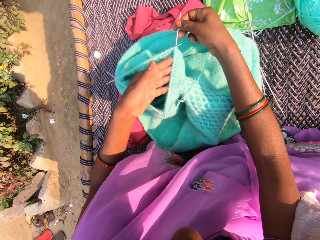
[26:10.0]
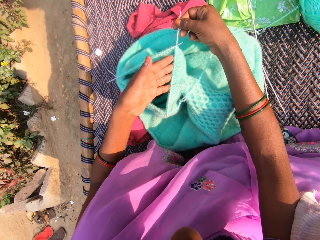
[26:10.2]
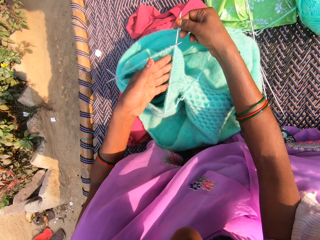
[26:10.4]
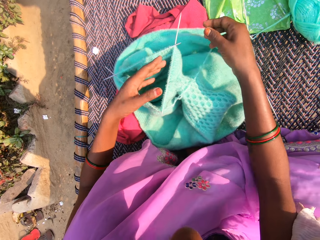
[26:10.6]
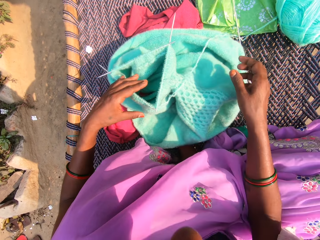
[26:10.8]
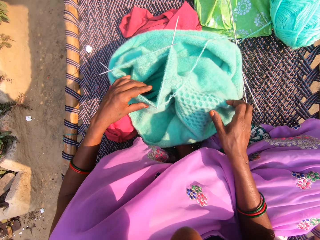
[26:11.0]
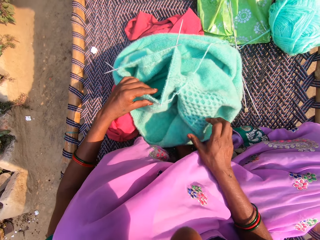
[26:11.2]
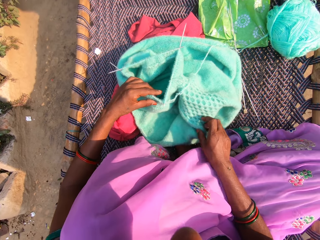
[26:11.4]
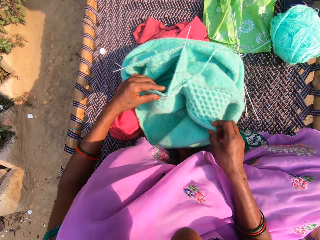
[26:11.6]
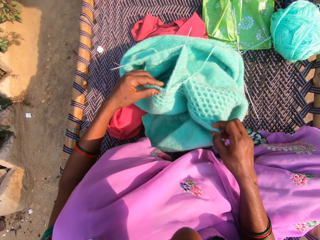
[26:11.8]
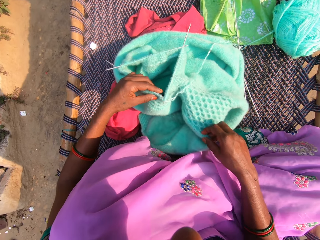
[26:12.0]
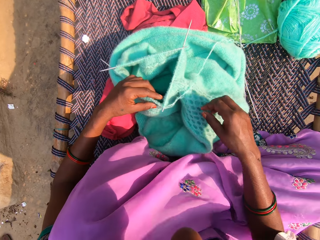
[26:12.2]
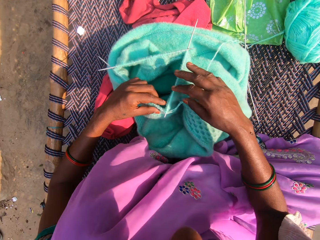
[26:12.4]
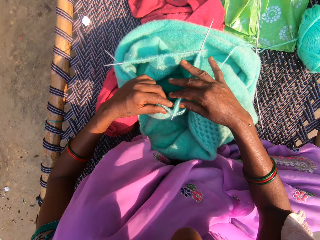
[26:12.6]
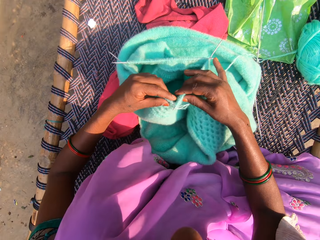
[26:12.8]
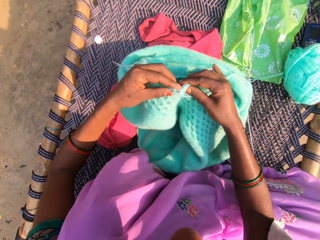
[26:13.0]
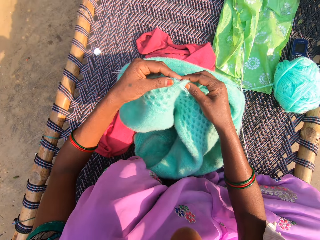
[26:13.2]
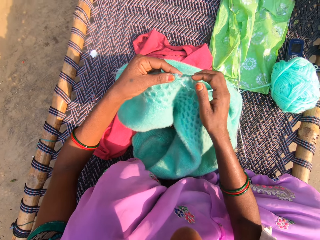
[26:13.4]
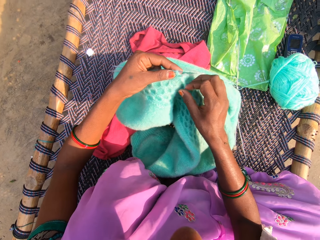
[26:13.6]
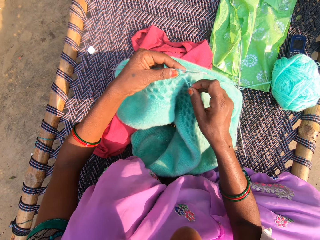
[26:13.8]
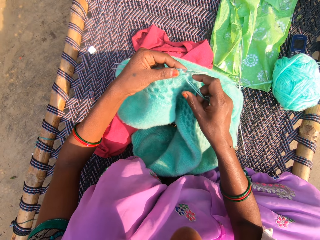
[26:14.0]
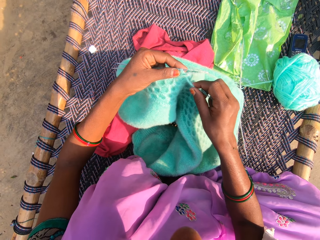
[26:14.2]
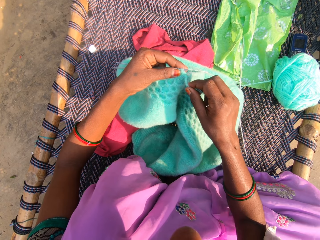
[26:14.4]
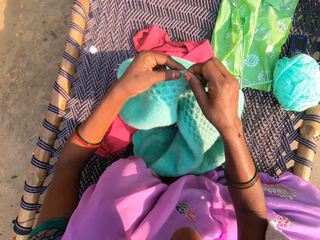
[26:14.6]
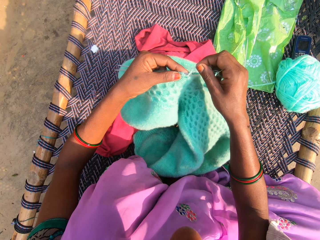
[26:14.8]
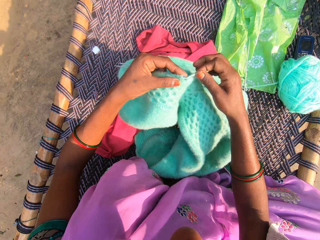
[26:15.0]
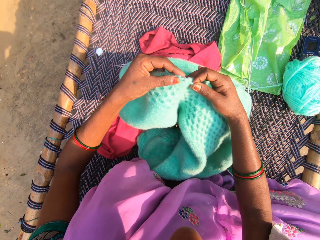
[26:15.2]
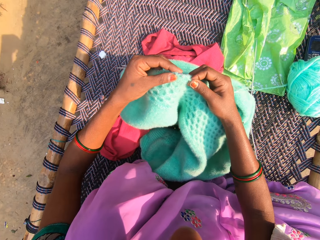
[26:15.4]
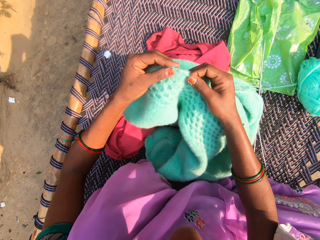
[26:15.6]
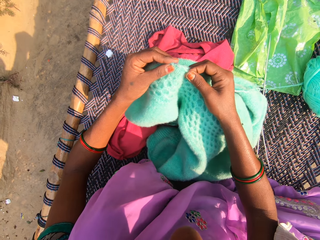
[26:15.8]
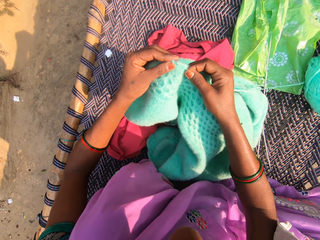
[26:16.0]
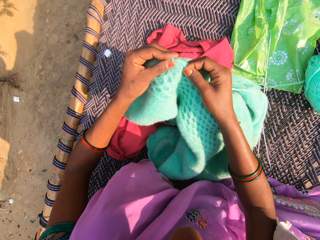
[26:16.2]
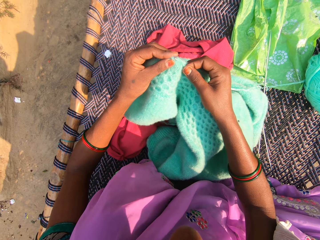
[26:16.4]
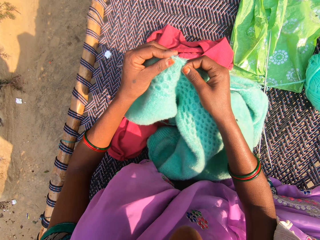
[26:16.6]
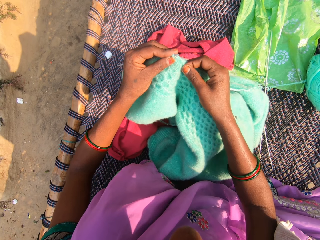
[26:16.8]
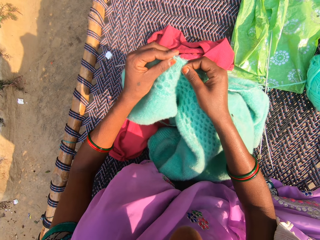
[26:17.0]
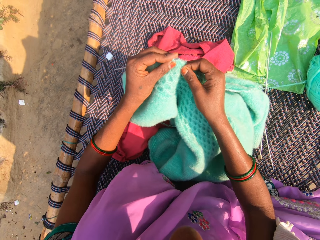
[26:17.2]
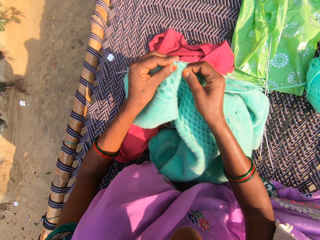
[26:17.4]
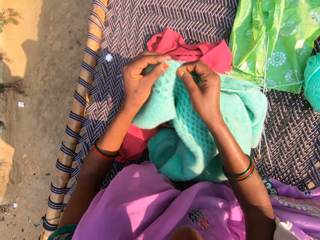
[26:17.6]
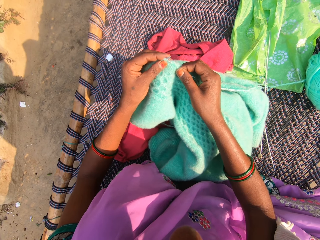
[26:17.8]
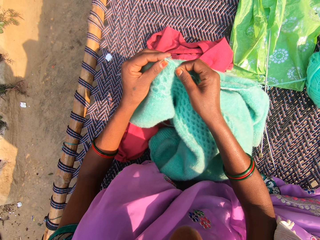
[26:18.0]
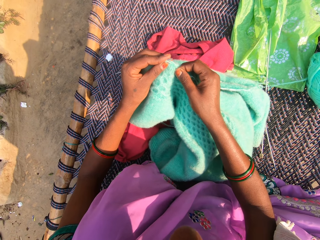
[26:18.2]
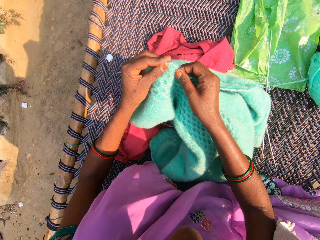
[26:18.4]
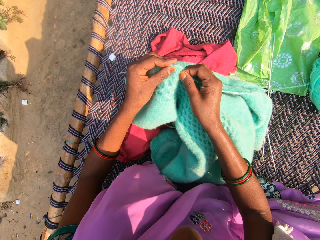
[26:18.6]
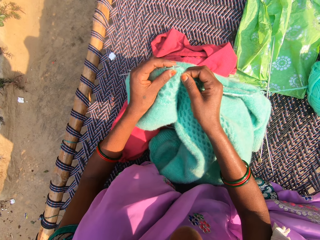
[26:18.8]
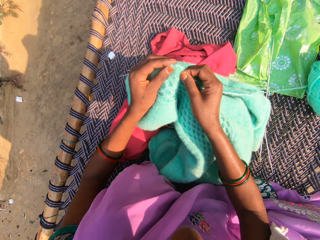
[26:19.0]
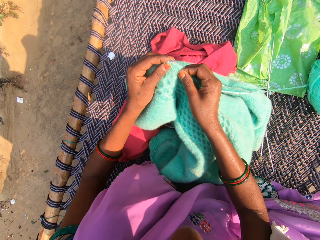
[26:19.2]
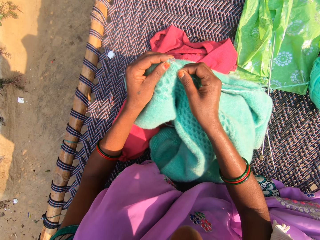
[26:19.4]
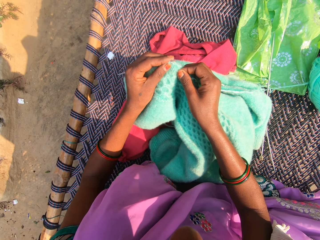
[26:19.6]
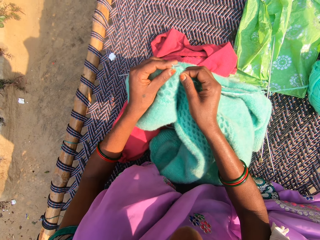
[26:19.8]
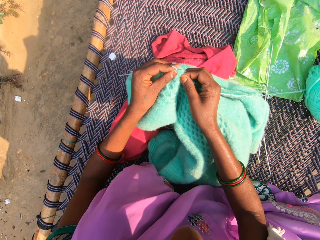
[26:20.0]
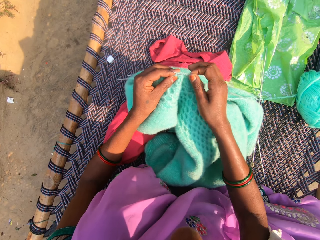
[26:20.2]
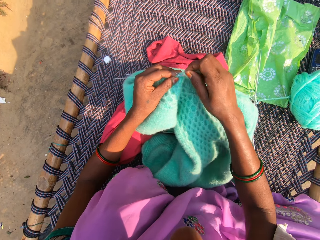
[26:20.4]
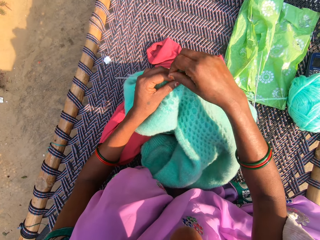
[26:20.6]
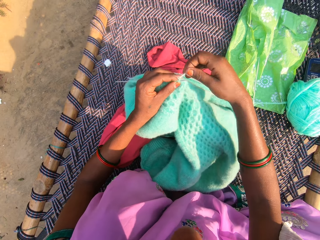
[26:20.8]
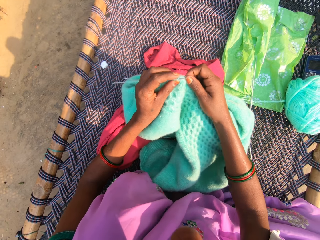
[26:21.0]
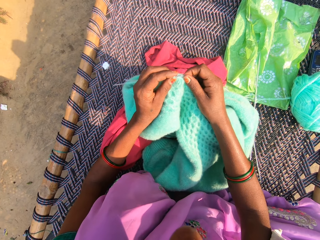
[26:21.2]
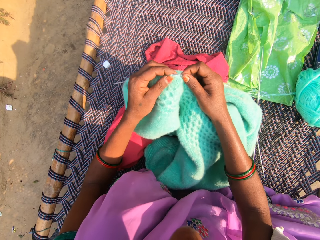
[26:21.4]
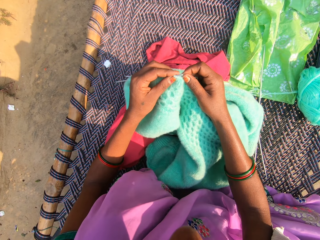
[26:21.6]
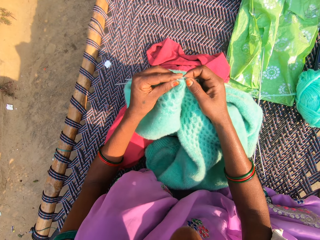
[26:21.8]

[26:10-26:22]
The camera wearer adjusts the fabric with her right hand. She adjusts the fabric with both hands. She knits the yarn with the knitting pins in her hands.

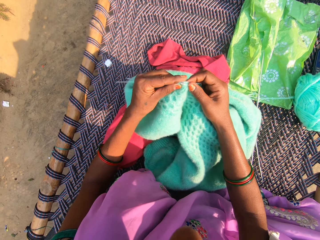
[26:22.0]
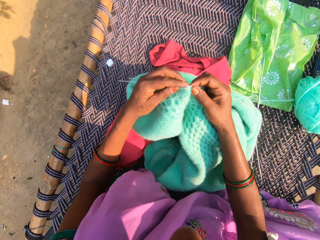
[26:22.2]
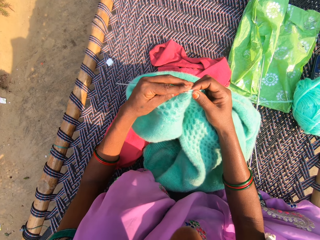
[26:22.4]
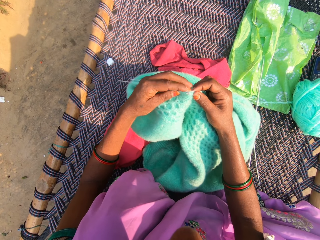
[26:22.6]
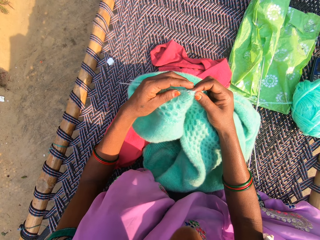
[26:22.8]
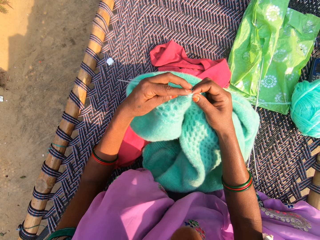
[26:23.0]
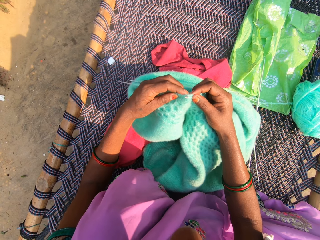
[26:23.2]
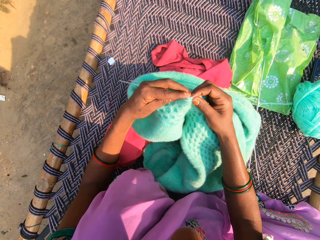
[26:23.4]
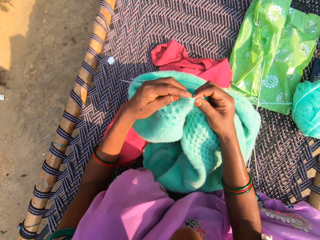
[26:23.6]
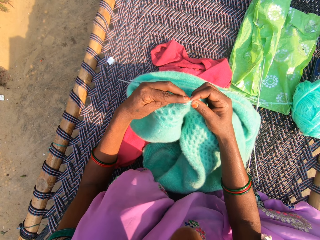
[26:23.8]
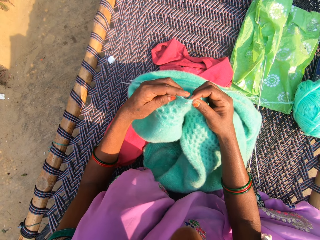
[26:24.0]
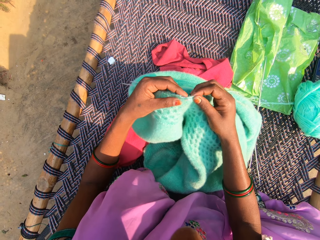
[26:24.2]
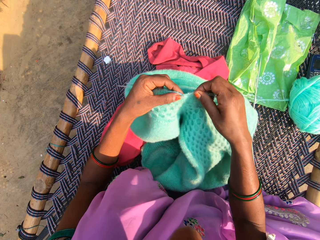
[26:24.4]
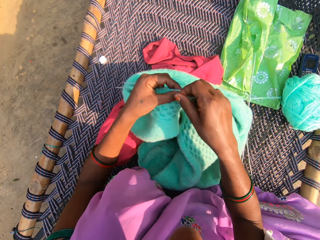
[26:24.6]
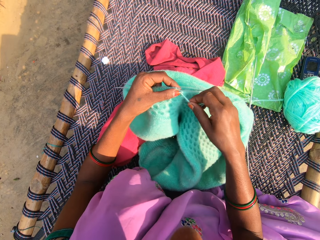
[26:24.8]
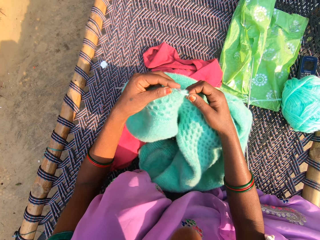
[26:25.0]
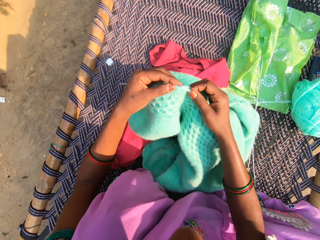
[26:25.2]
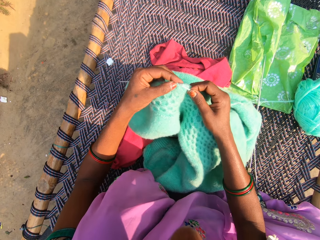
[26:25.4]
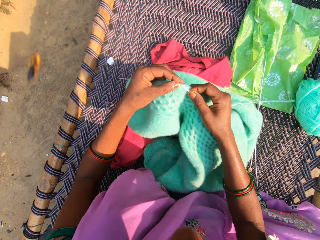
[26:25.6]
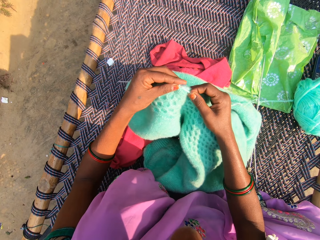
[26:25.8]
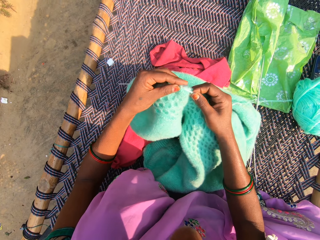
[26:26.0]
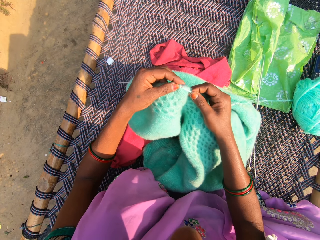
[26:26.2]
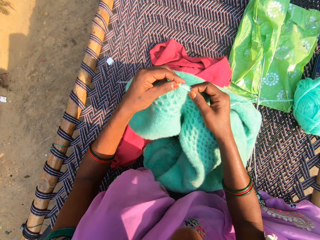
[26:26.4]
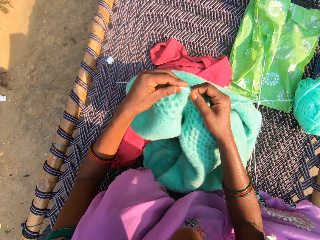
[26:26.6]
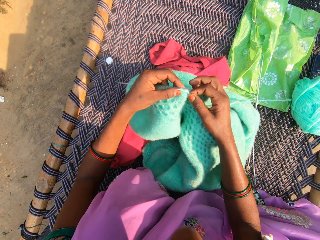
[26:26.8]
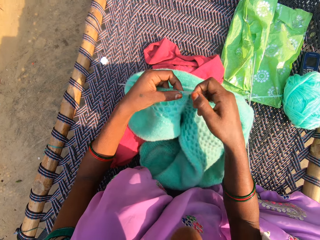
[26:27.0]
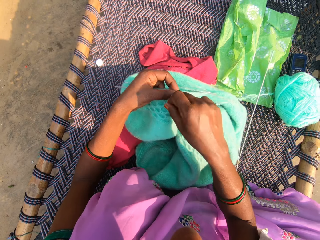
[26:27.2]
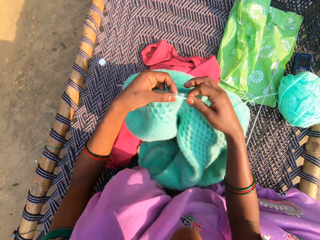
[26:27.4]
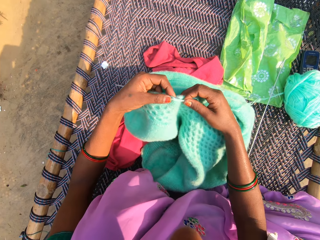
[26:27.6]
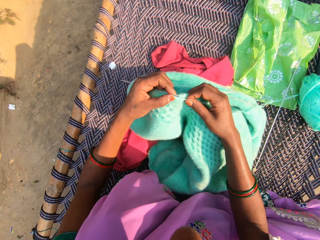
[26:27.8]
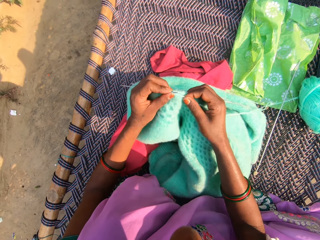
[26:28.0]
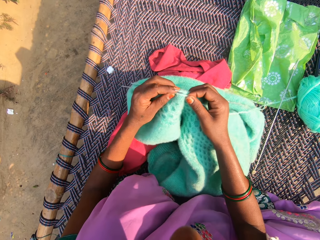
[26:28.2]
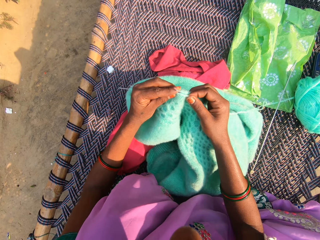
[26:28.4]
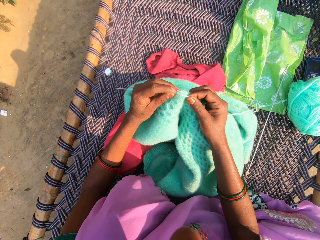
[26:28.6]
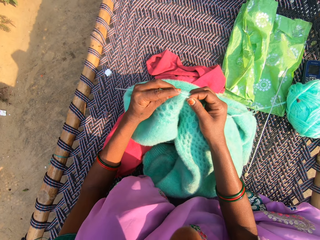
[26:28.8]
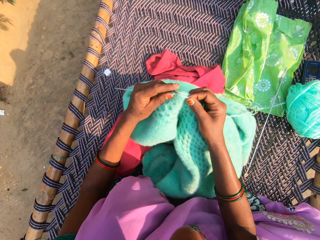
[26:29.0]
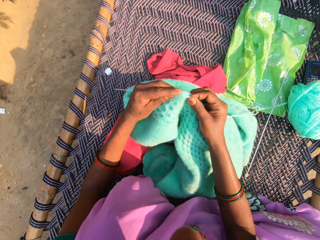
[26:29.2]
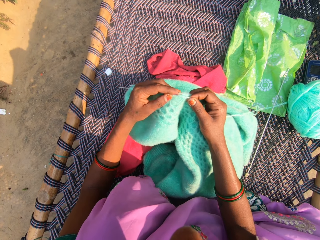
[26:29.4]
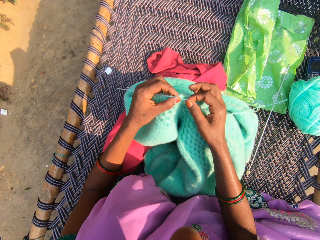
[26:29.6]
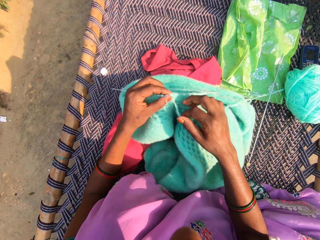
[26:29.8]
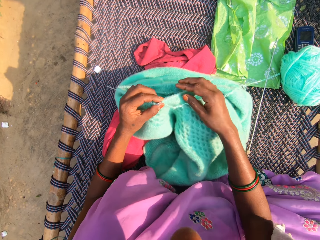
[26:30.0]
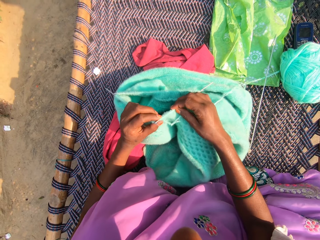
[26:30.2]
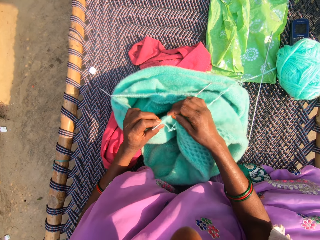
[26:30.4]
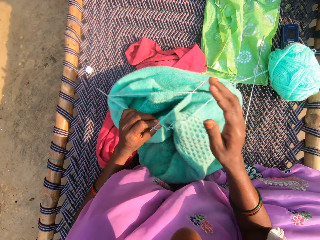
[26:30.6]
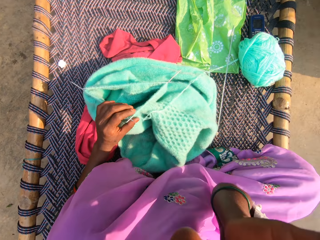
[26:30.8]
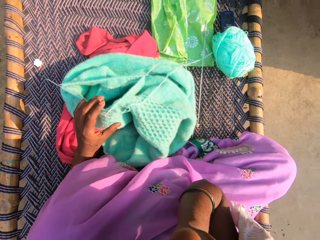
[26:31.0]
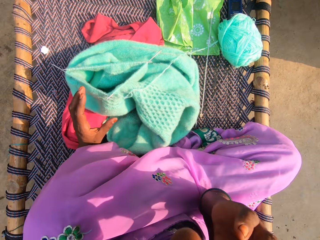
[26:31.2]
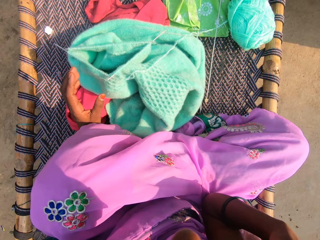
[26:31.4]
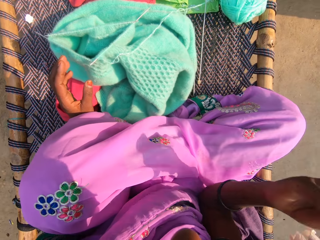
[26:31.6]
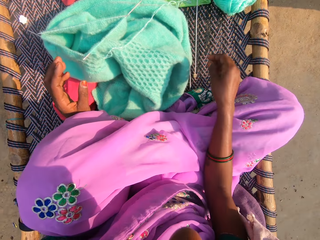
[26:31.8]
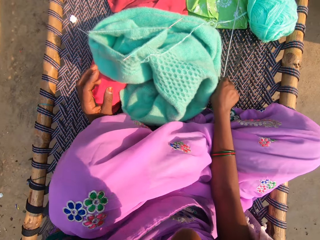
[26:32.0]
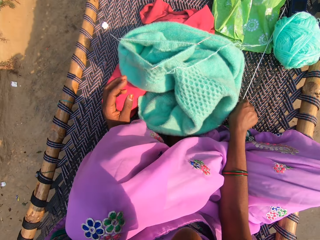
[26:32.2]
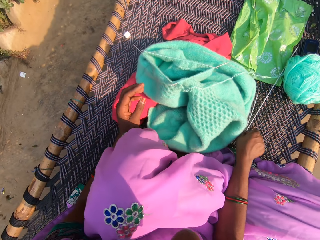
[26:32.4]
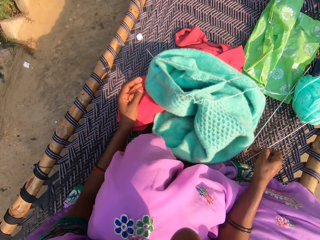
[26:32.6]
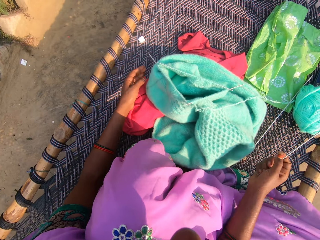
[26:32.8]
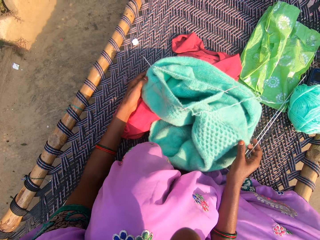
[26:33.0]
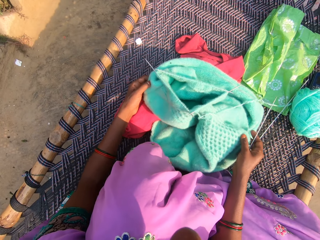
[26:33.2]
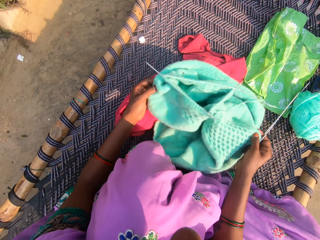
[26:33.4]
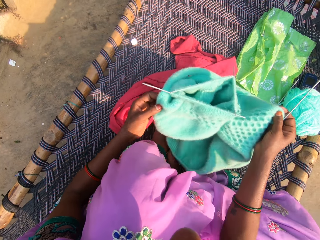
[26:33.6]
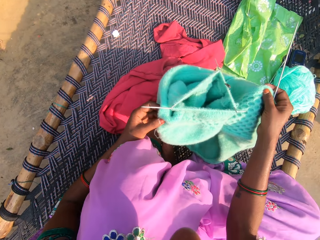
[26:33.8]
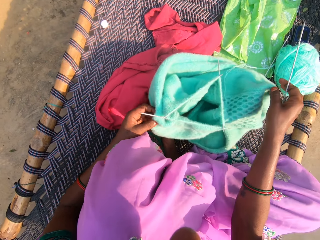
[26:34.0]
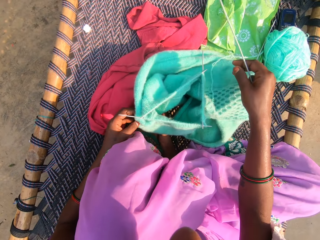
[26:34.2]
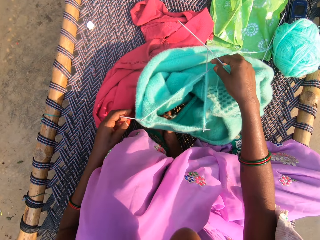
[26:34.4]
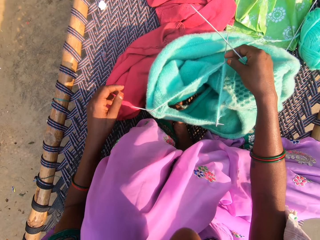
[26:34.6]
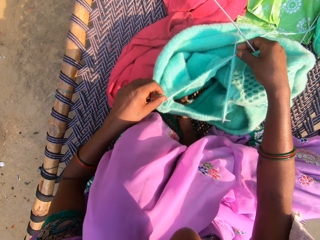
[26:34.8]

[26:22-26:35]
The camera wearer hits her face with her right hand. She picks the knitting pin from the woven cot with her right hand. She adjusts the fabric with both hands. She extends the fabric. She adjusts the yarn on the knitting needles with her hands.
